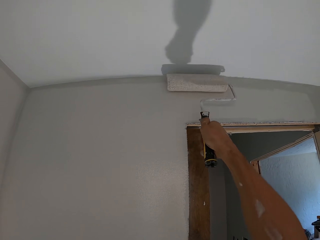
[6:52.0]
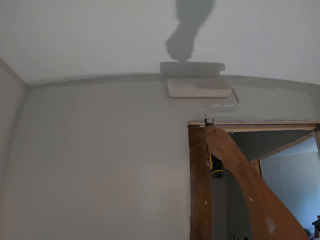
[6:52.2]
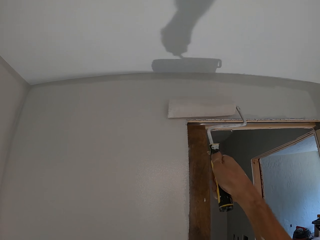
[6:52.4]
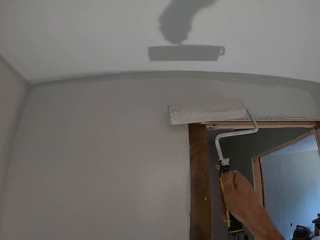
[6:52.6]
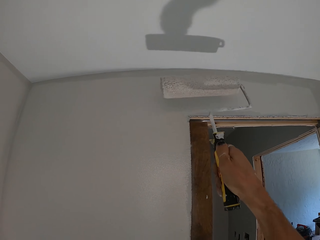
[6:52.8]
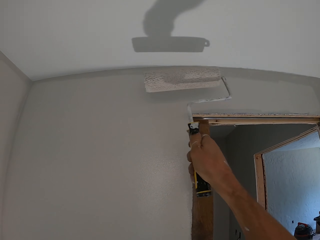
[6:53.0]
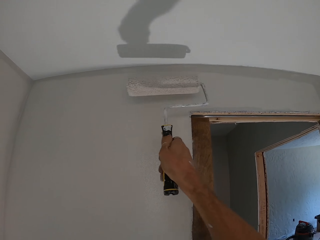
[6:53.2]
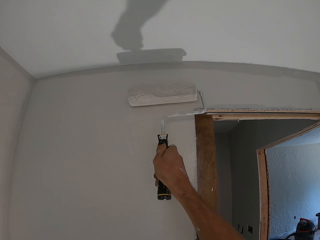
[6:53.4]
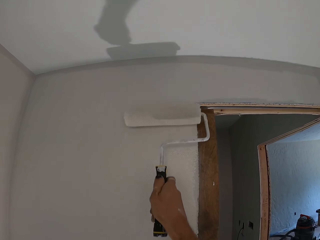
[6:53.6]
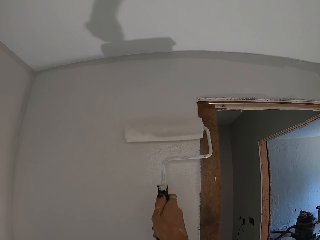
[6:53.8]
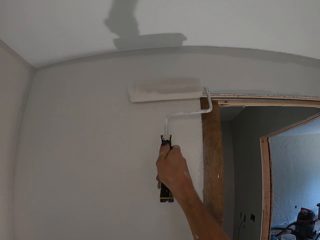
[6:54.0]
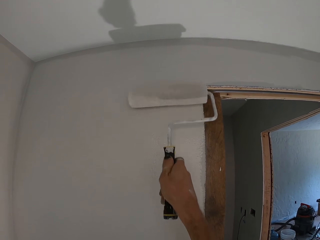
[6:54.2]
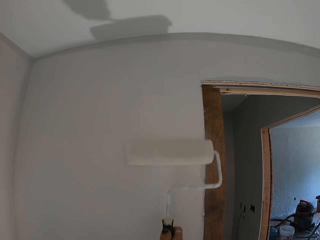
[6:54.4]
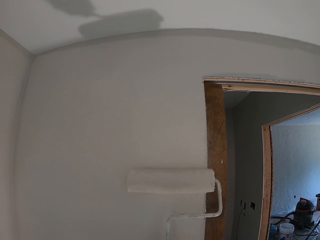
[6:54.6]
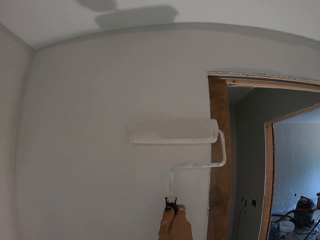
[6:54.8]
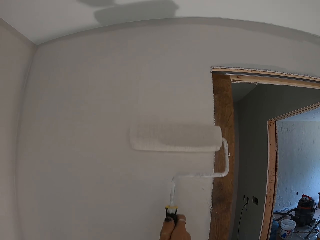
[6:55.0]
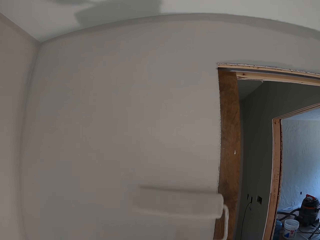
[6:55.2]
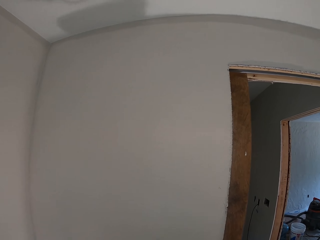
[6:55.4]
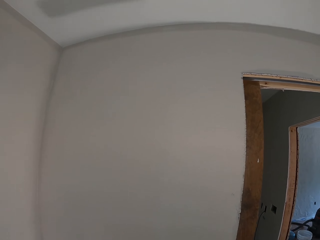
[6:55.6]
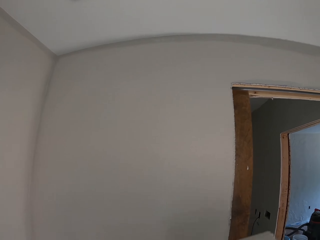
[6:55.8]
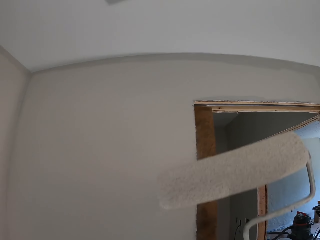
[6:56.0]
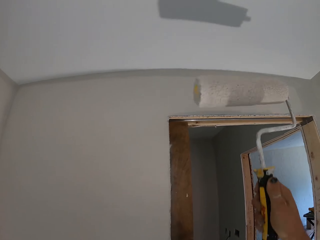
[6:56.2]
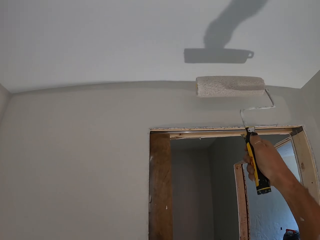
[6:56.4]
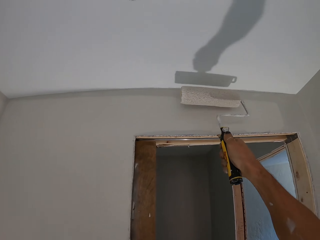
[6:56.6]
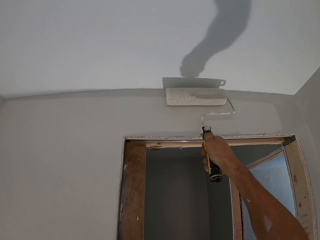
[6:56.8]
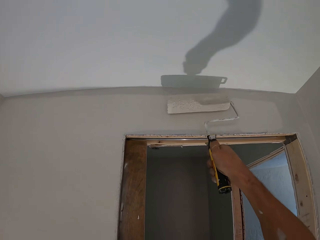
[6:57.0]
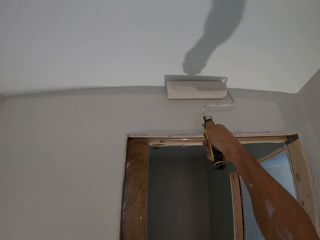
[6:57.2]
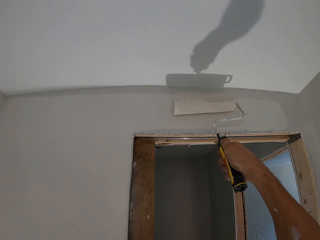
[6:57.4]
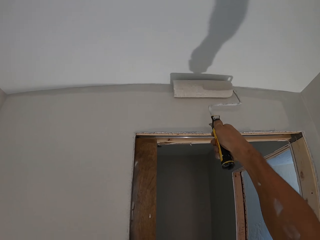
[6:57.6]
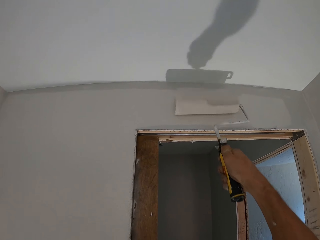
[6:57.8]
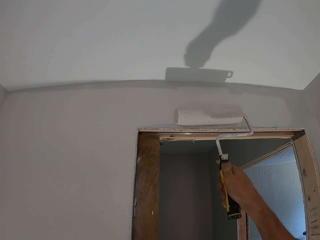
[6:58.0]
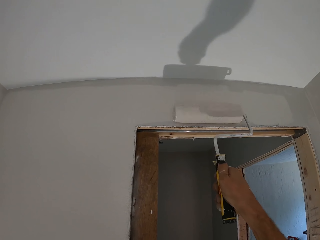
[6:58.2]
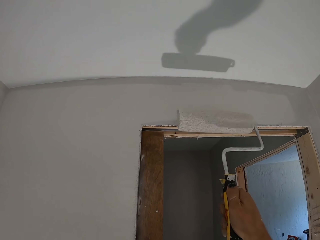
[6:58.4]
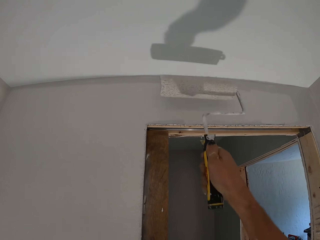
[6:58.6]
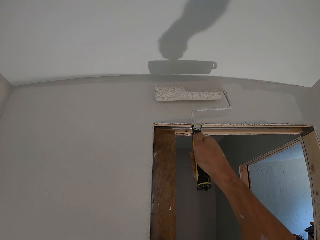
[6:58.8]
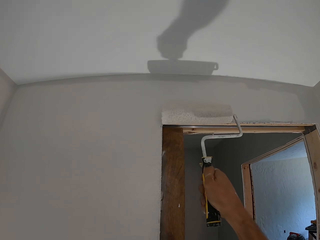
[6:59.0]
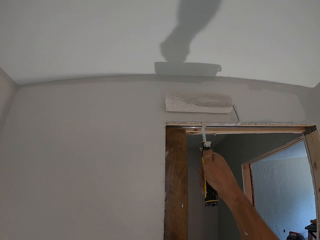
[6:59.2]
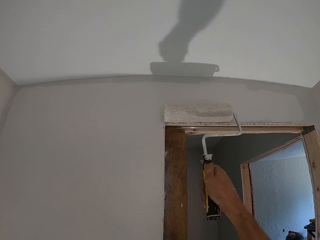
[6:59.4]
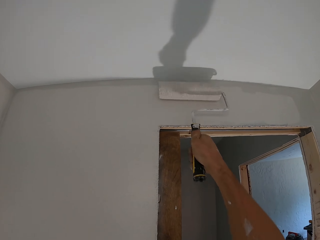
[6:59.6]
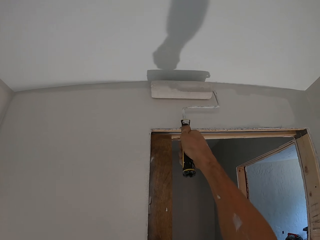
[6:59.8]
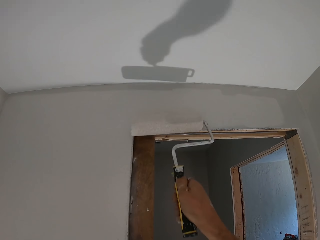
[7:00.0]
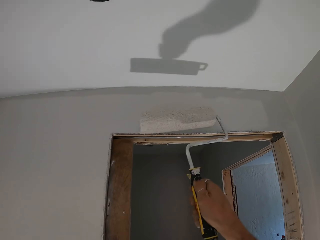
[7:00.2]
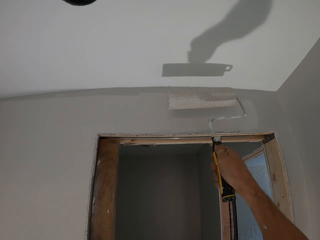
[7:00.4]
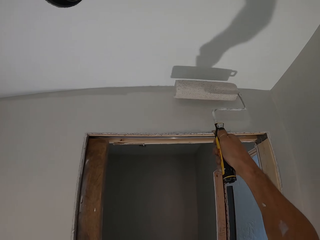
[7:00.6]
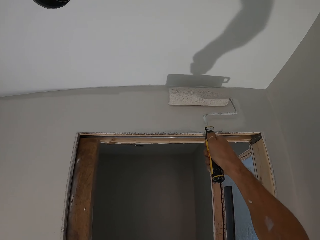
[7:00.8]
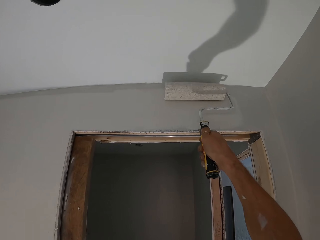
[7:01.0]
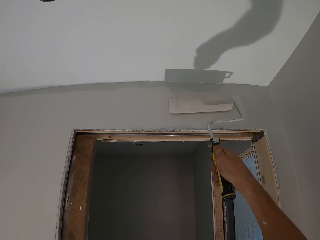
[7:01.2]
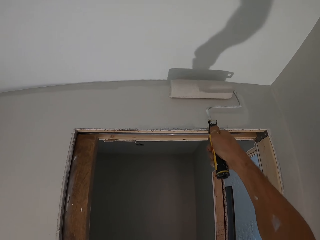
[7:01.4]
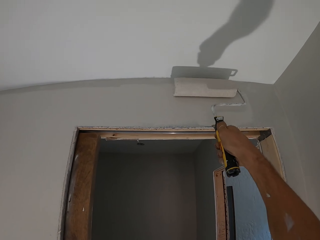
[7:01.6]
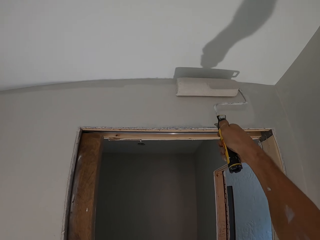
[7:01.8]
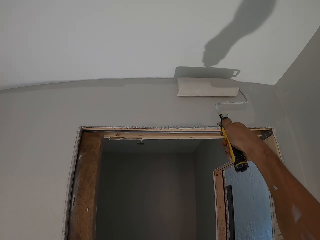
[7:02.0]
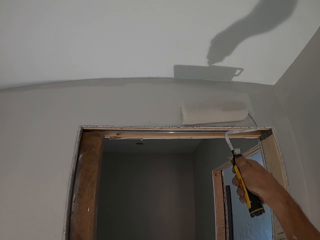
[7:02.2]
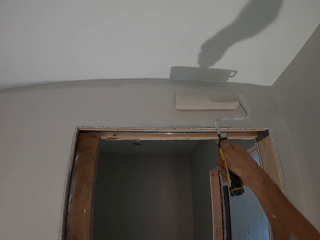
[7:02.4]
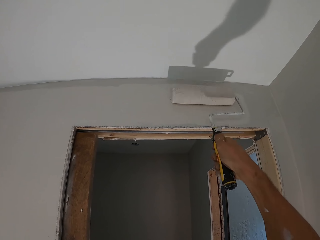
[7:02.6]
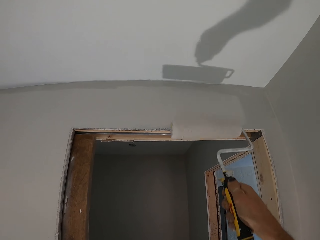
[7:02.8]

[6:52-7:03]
The camera wearer lifts a paint roller. They paint a wall with the paint roller.

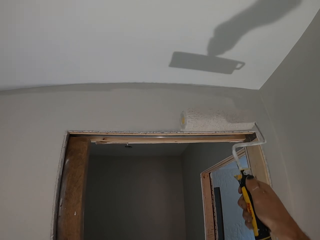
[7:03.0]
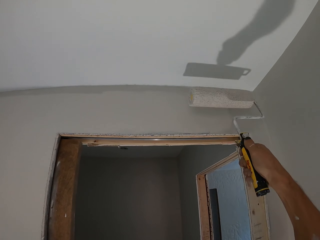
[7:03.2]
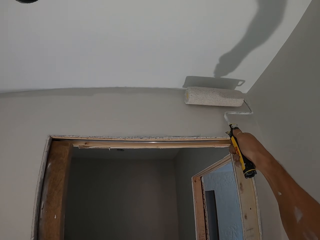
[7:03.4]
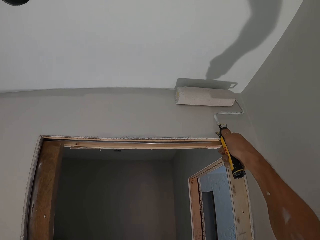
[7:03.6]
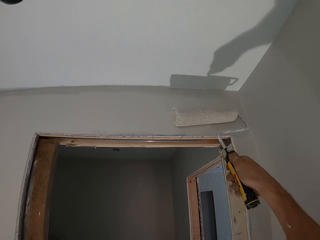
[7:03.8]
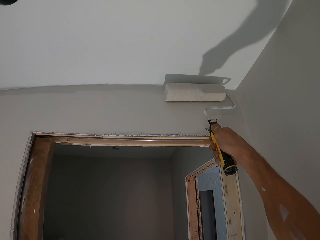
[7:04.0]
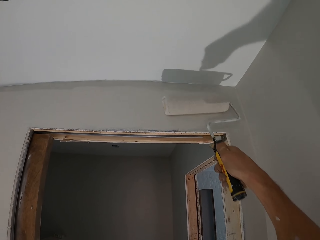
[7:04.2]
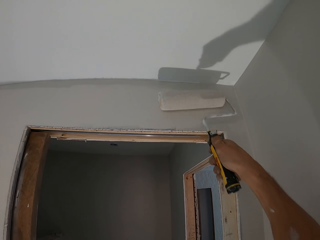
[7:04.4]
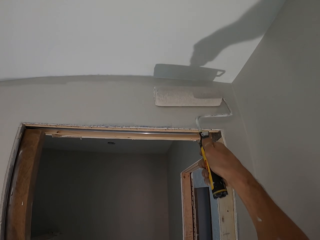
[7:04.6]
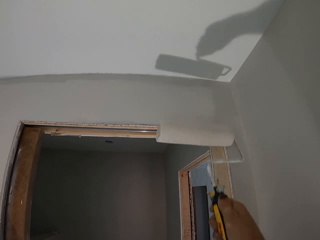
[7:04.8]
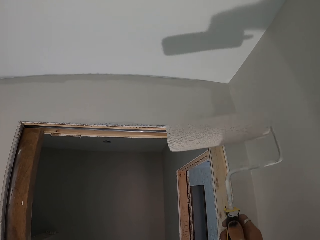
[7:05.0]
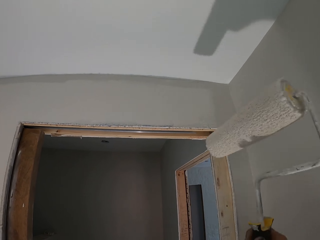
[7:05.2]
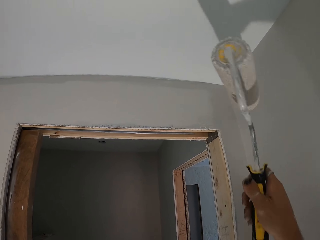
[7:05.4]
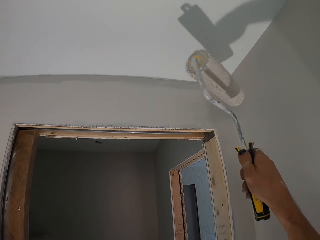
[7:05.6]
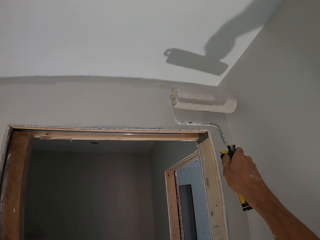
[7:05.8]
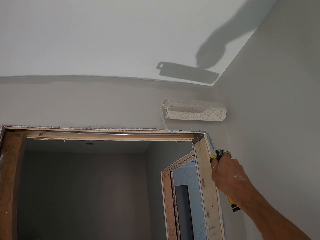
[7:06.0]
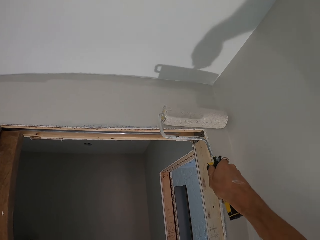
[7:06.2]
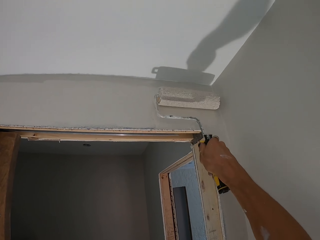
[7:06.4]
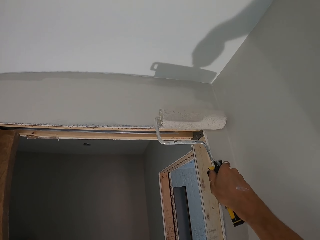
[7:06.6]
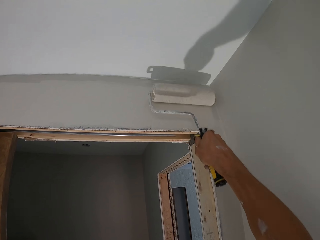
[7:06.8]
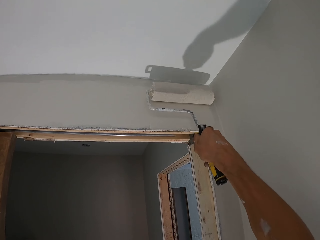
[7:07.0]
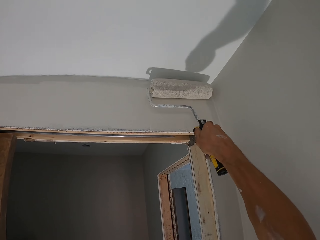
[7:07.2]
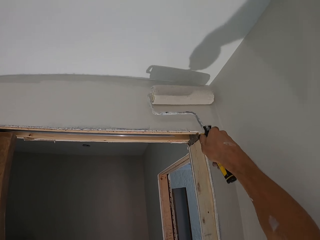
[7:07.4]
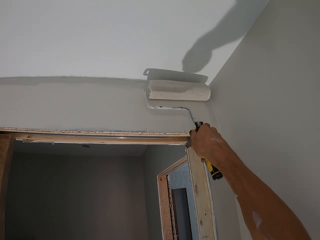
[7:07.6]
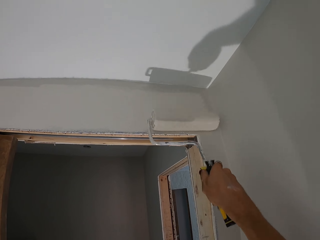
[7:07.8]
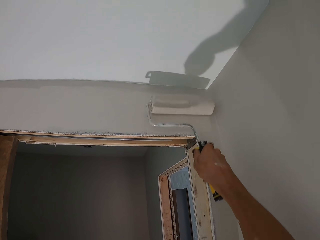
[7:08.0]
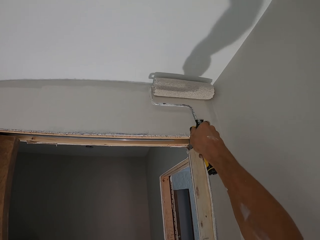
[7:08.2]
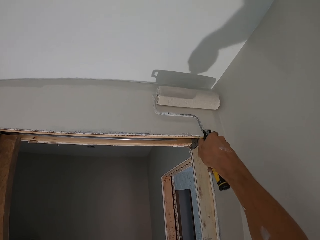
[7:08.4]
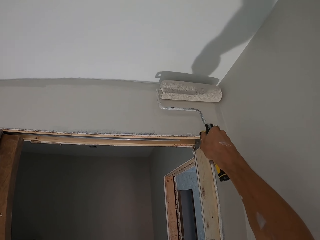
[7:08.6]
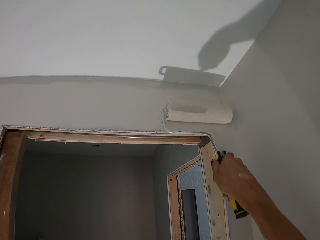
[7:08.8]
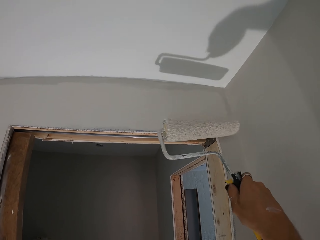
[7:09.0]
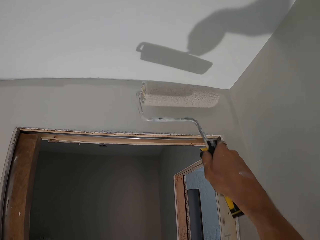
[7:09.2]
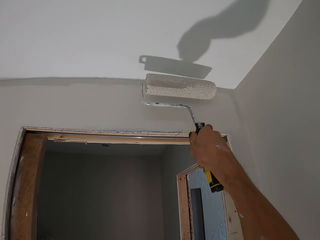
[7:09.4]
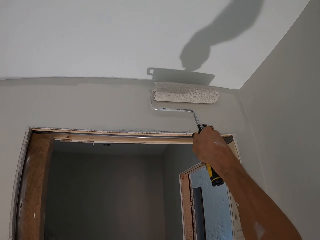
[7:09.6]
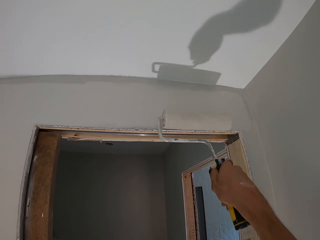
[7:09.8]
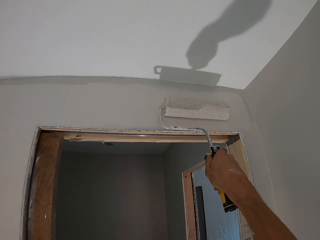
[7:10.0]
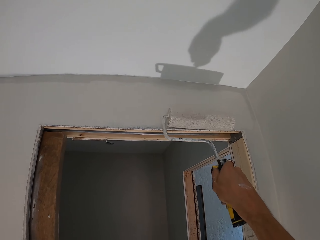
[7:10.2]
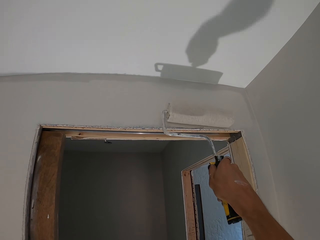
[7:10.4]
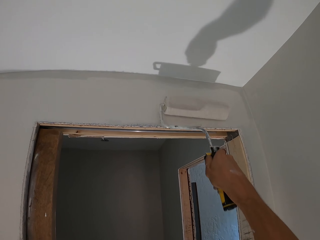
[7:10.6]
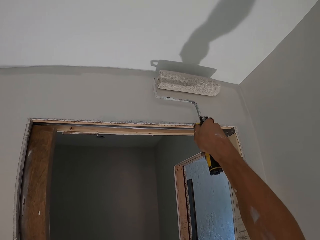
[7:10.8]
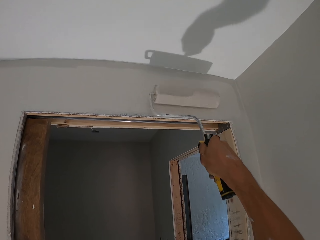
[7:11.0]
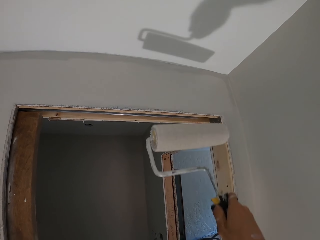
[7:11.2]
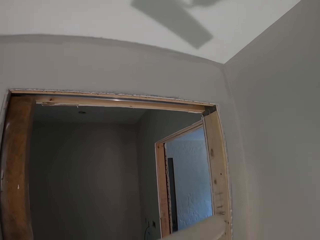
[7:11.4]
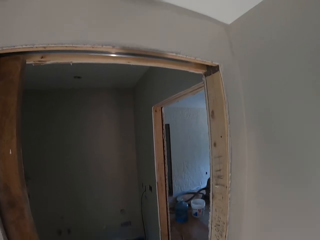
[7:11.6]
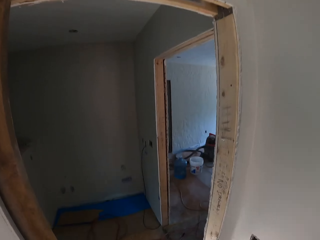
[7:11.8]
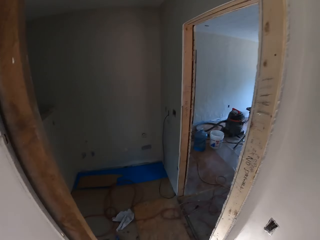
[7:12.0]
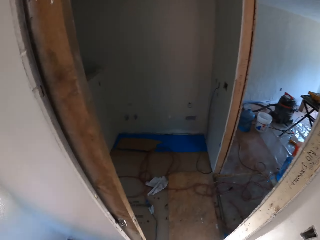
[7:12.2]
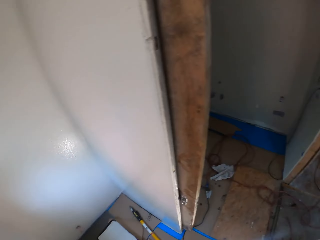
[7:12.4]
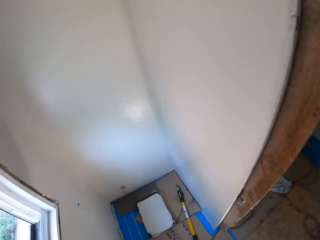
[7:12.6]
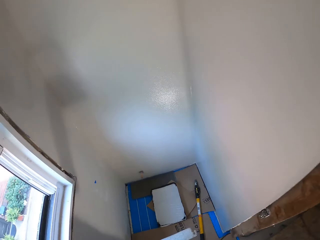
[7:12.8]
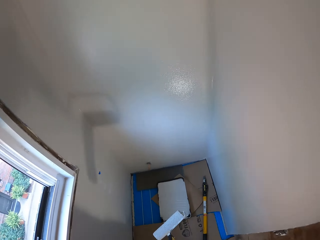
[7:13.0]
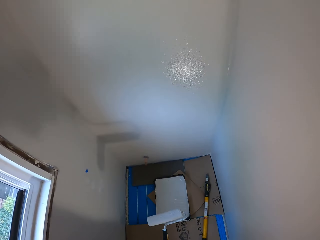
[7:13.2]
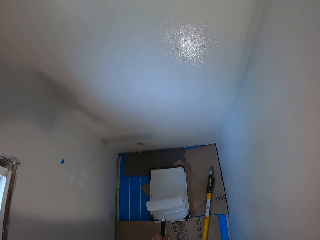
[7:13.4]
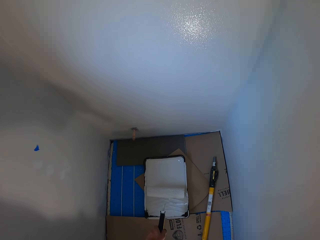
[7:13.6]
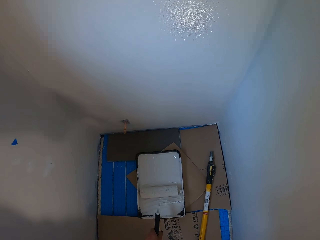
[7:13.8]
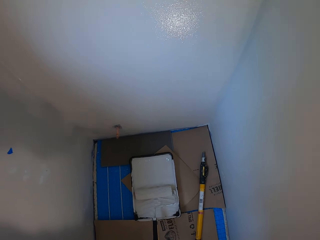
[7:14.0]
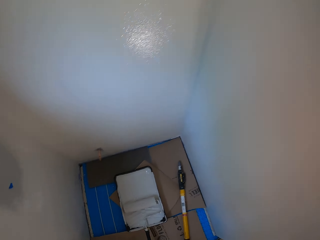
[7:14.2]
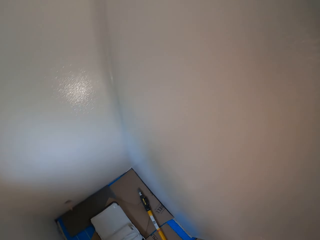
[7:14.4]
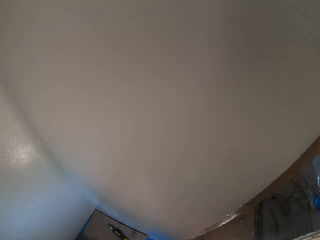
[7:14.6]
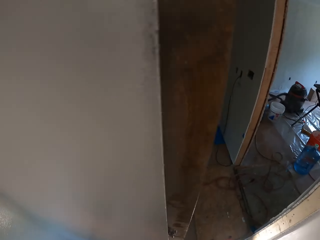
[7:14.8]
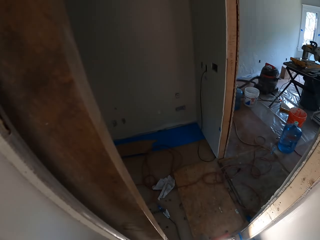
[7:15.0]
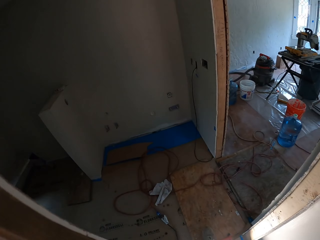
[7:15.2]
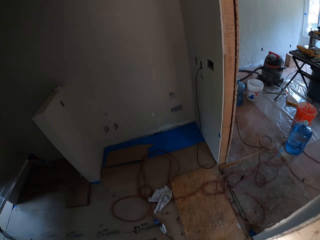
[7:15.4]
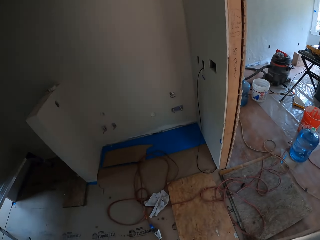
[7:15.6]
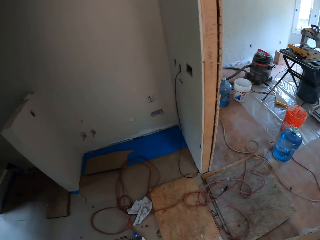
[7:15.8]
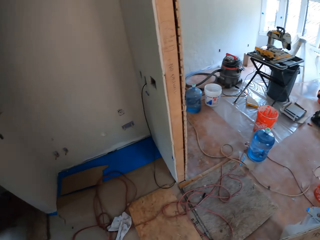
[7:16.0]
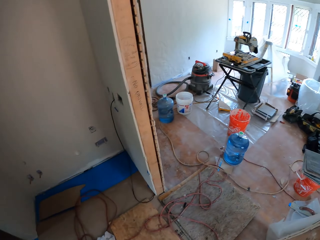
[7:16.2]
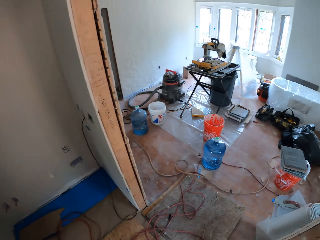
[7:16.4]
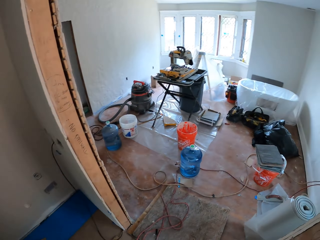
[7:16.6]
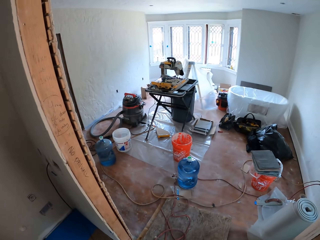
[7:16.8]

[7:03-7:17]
The camera wearer turns a paint roller. They paint a wall with the paint roller. They look around. They move the painting roller away from the wall. They drop the paint roller on the paint cuvette. They walk in the house.
